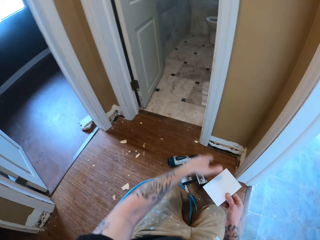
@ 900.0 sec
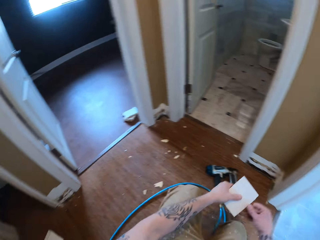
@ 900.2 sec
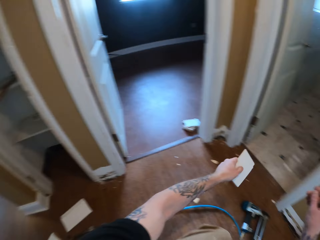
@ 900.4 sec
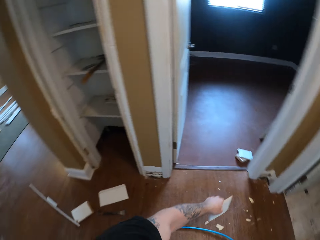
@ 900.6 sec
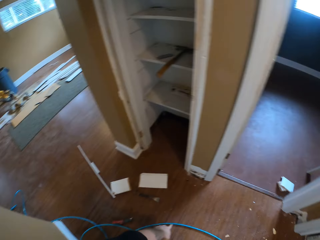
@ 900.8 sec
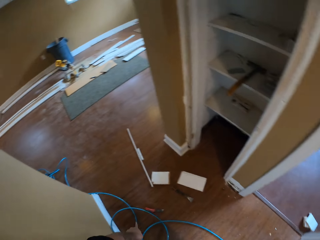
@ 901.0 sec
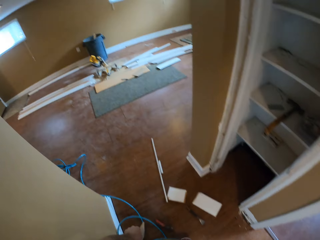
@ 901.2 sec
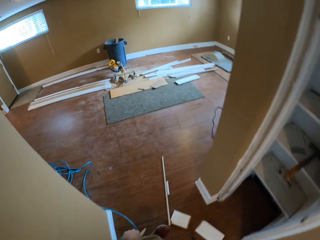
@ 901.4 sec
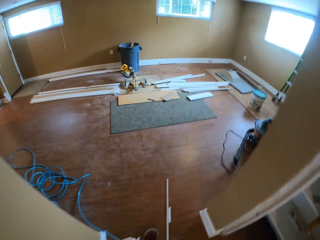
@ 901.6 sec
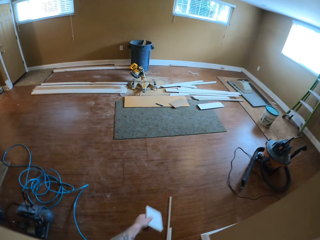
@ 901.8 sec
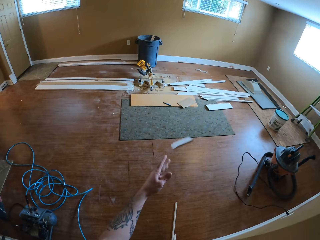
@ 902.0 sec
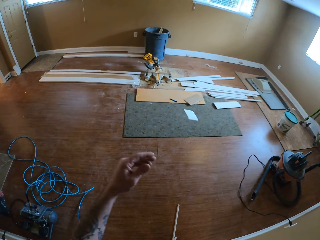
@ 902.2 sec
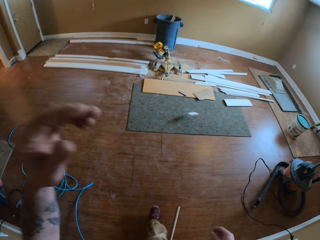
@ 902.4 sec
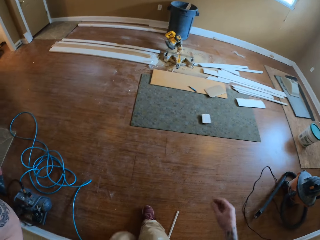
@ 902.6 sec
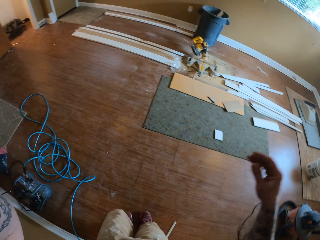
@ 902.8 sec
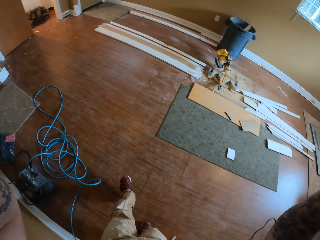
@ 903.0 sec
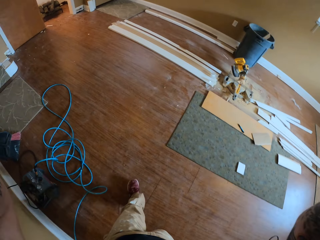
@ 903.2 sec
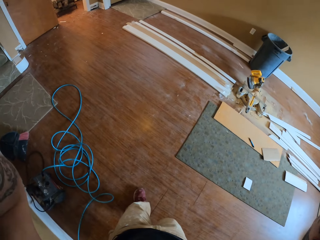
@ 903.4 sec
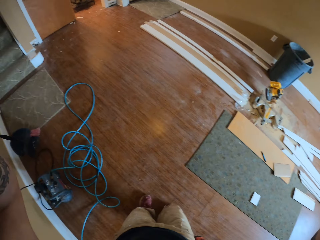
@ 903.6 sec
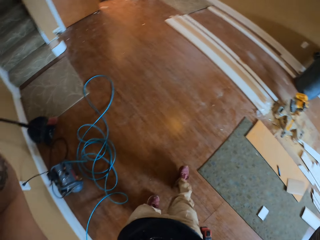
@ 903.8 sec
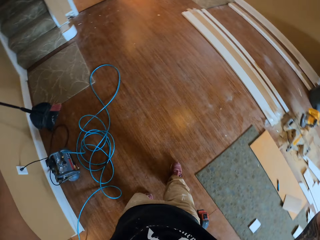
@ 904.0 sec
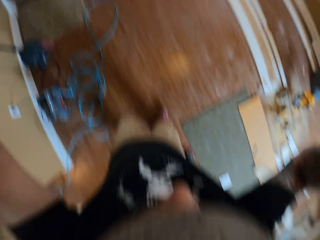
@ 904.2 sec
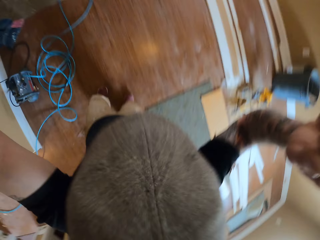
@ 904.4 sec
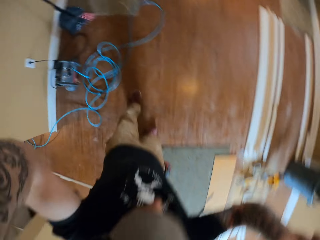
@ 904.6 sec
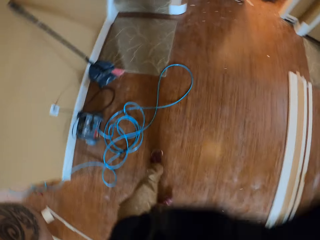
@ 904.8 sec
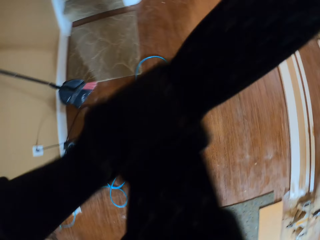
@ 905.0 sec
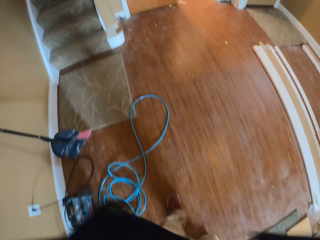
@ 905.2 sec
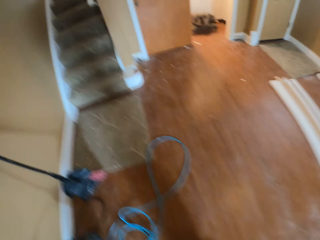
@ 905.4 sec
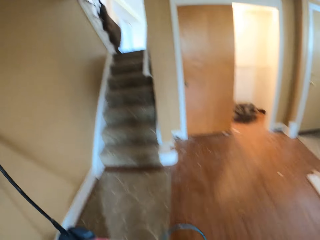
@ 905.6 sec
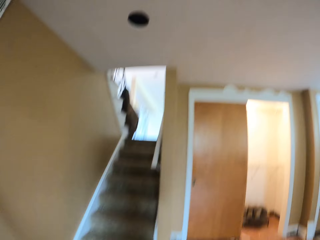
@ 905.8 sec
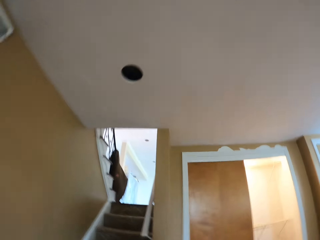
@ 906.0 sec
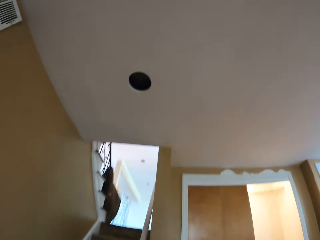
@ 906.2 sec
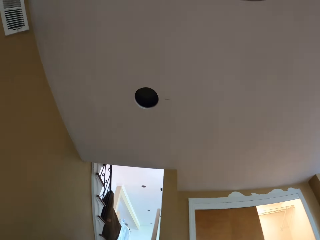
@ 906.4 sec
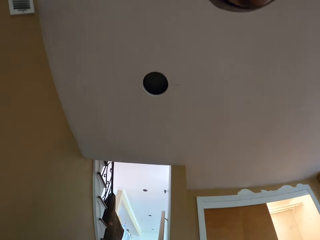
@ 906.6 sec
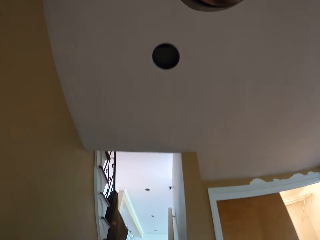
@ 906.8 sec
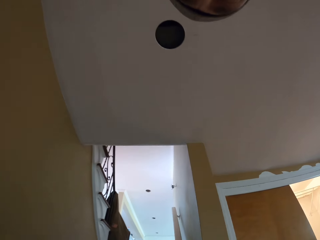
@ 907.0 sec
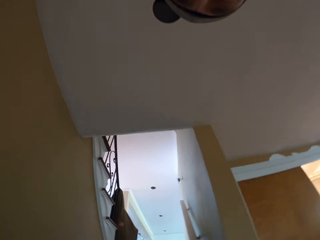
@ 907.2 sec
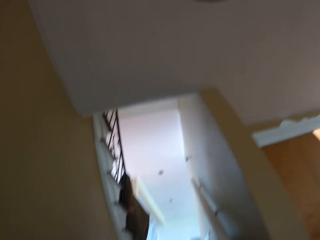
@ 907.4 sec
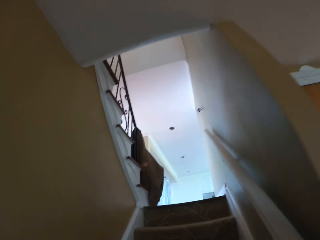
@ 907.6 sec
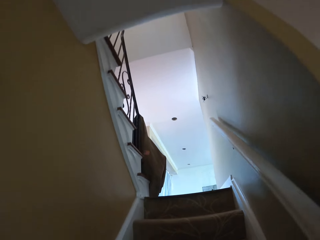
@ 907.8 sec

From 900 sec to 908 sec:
The camera wearer turns around. They walk around in the room. They throw the piece of wood to the floor. They adjust the camera. They walk towards the stairs.
